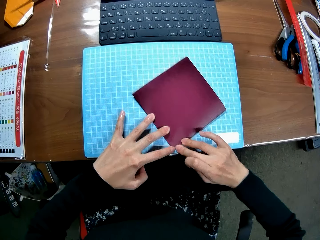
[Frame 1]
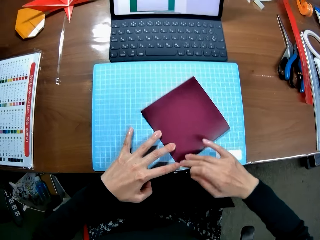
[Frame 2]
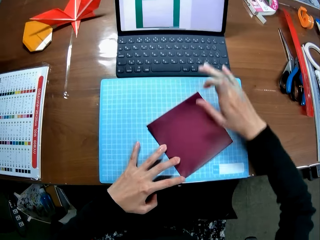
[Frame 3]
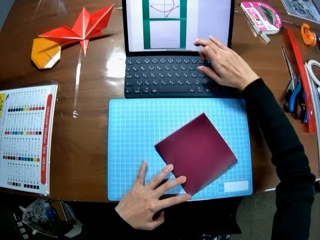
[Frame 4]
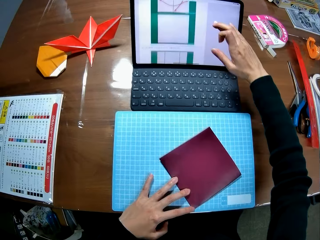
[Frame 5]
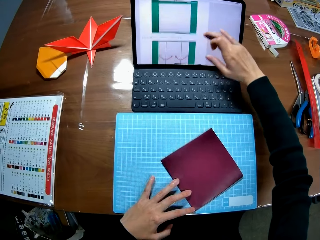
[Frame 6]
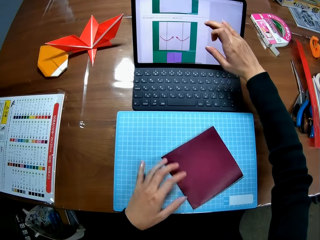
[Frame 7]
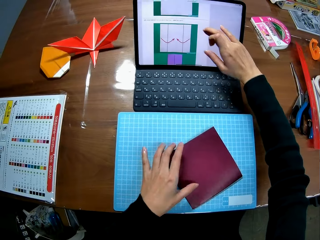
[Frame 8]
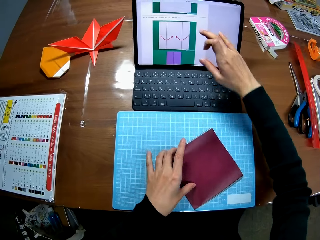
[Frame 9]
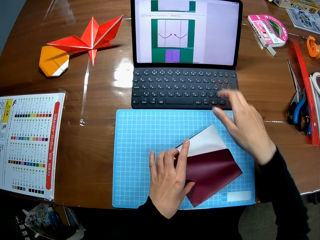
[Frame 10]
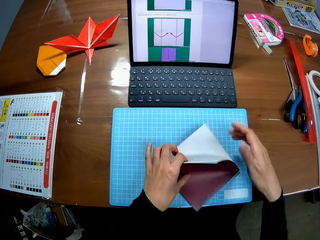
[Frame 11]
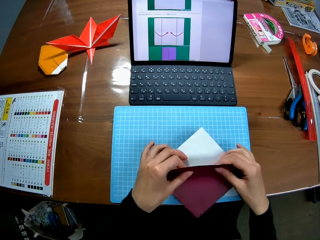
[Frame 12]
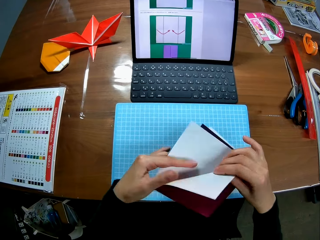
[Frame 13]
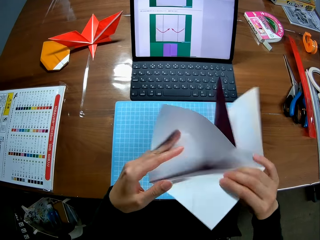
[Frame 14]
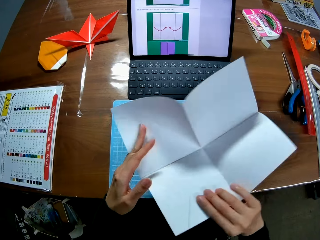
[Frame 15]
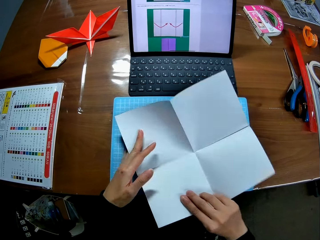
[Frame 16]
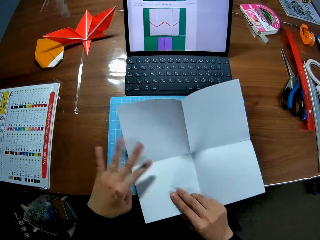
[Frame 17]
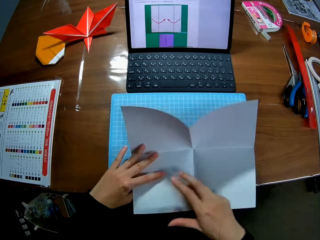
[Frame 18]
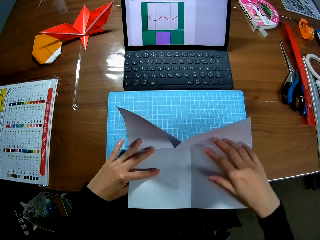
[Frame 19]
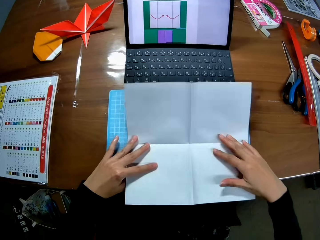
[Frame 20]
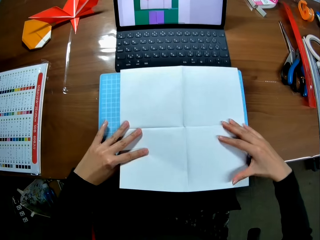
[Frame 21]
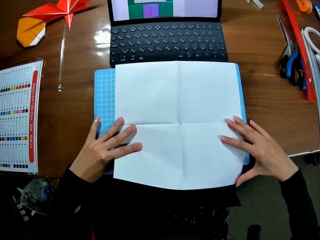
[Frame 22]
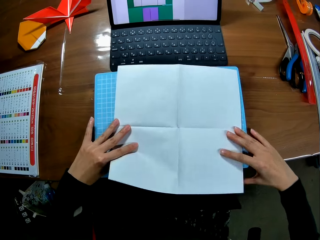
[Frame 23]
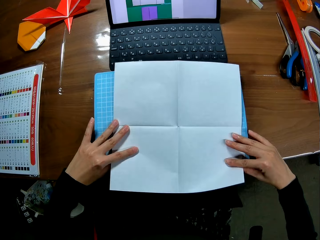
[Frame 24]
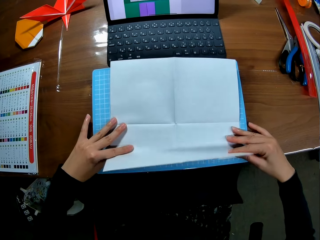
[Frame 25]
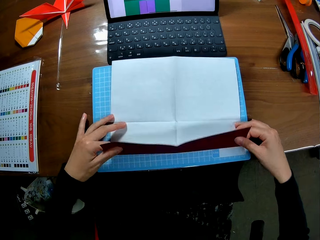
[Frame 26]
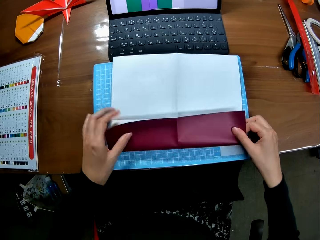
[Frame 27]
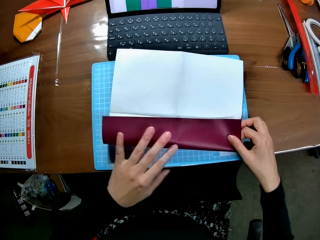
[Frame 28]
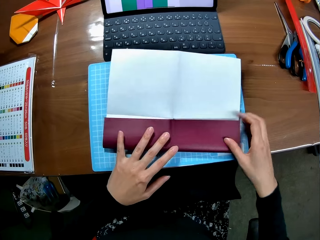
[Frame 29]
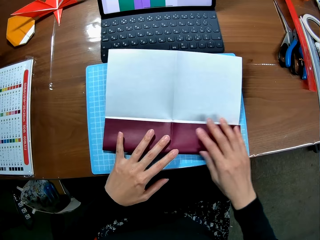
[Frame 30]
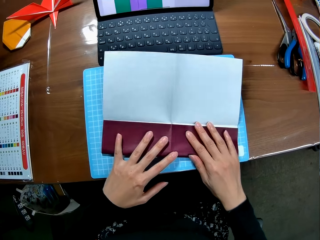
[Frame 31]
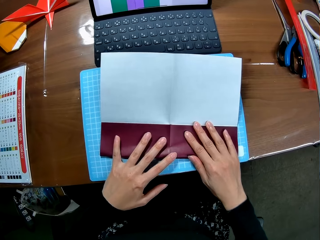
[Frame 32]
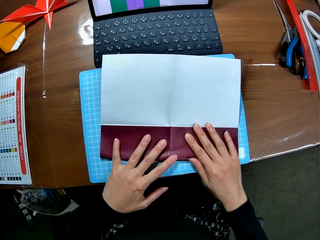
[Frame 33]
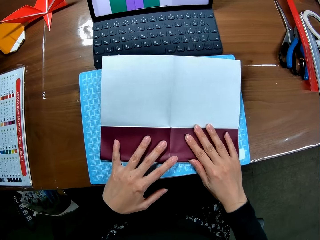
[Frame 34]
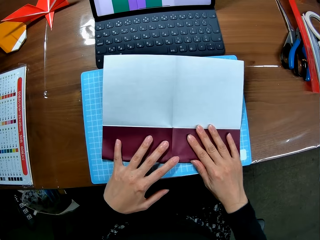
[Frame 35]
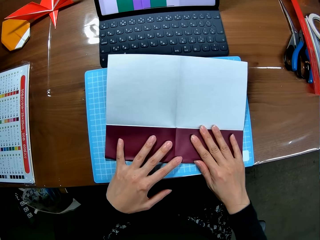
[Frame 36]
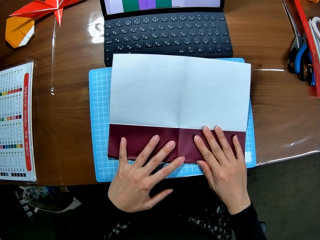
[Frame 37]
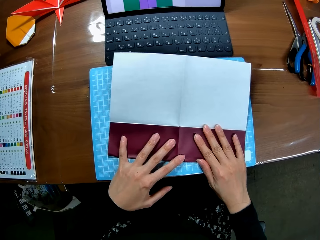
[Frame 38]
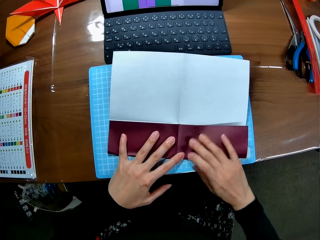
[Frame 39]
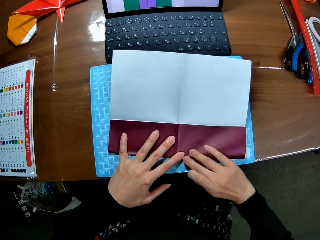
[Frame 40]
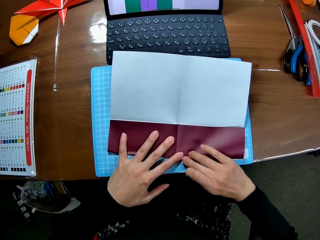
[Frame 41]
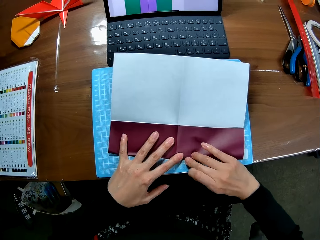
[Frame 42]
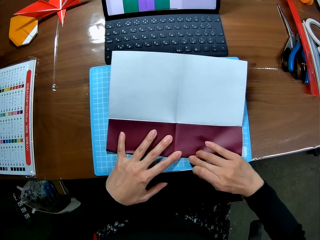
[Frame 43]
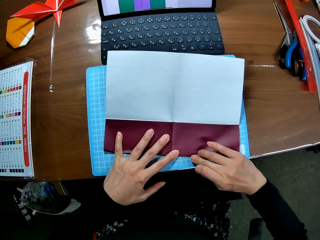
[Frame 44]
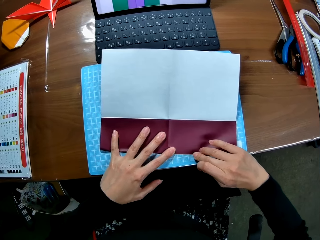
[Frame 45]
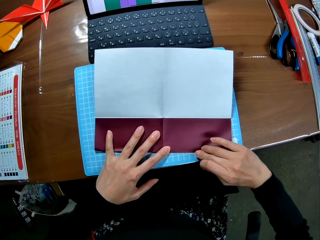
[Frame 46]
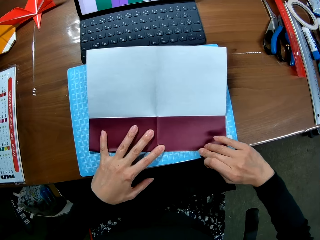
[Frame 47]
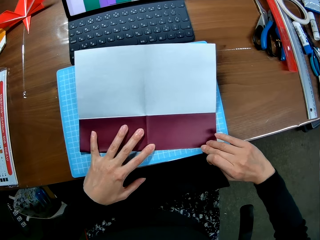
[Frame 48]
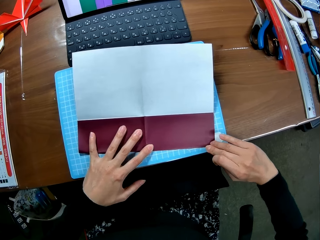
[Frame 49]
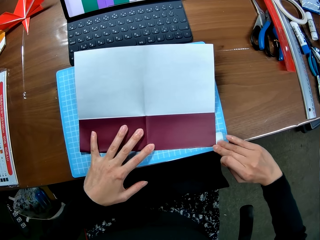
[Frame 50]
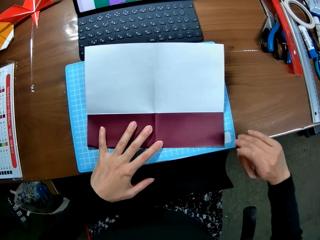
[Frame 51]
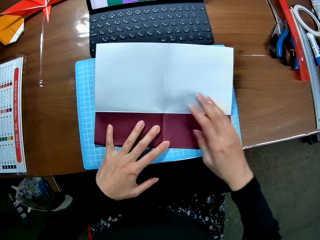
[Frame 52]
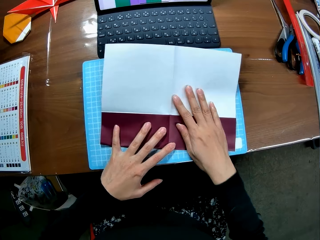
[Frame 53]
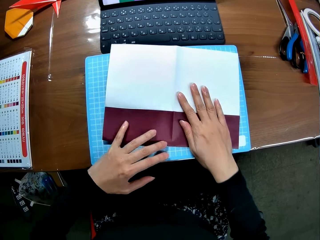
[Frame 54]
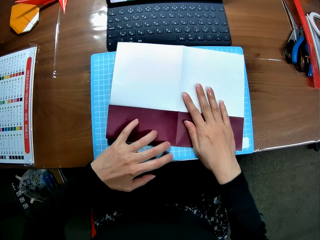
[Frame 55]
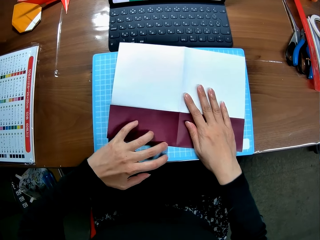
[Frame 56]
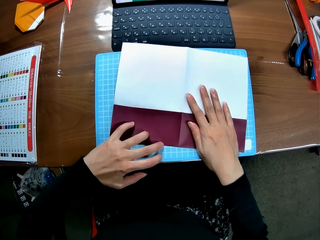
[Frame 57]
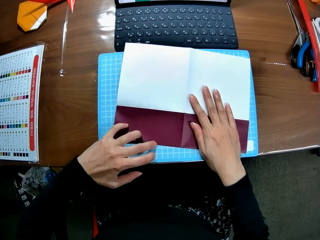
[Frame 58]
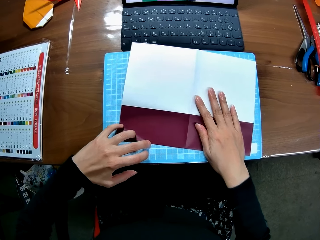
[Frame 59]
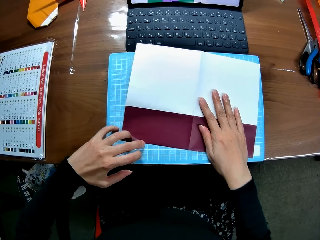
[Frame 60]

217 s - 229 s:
The camera wearer touches the screen. They scroll the laptop. They fold the paper, hold up the paper and put down the paper. They fold the paper and align the paper.

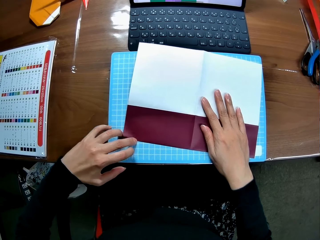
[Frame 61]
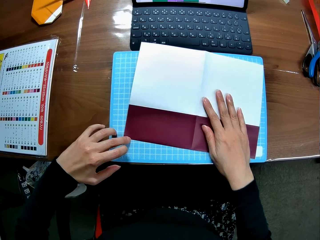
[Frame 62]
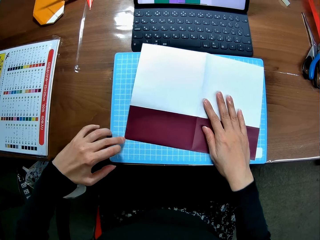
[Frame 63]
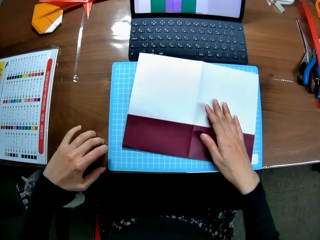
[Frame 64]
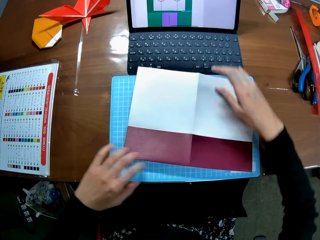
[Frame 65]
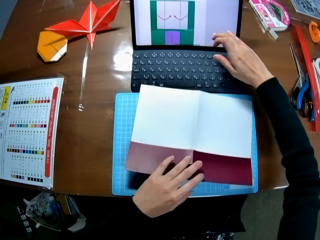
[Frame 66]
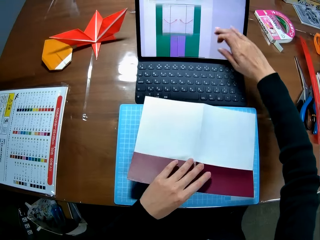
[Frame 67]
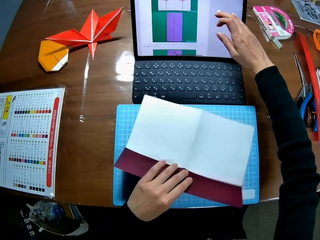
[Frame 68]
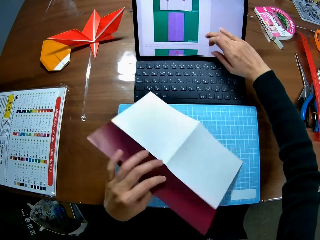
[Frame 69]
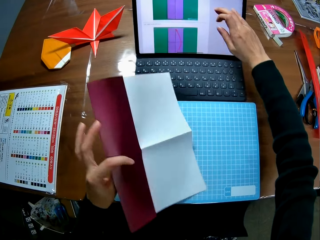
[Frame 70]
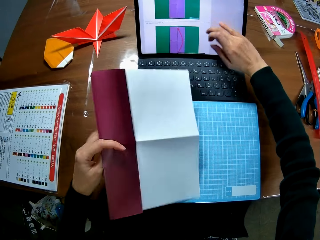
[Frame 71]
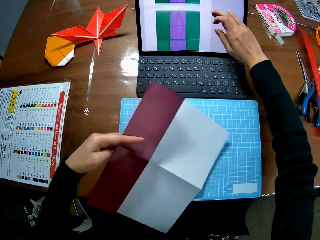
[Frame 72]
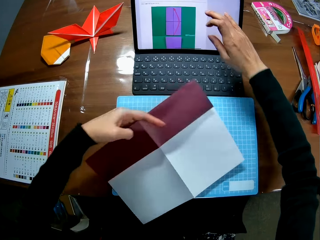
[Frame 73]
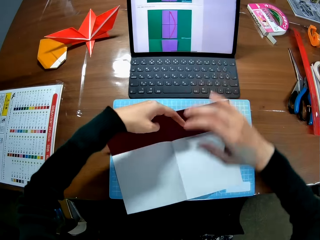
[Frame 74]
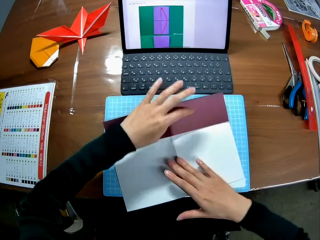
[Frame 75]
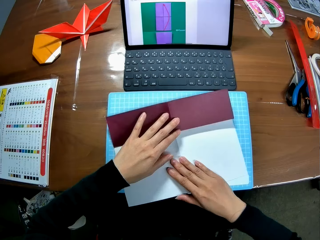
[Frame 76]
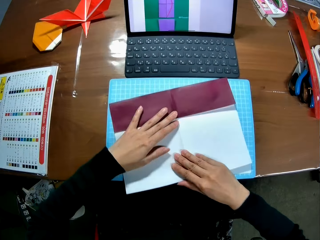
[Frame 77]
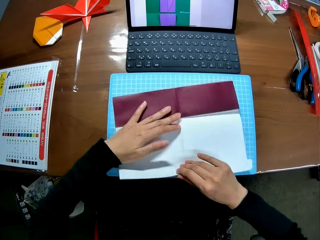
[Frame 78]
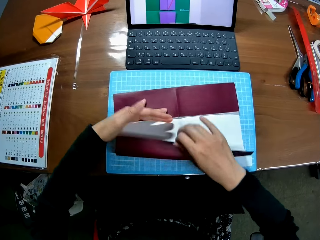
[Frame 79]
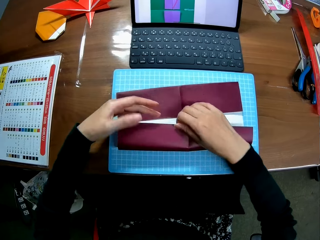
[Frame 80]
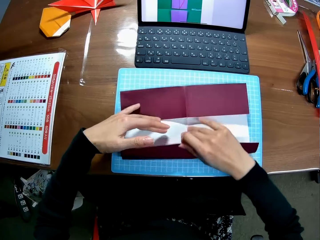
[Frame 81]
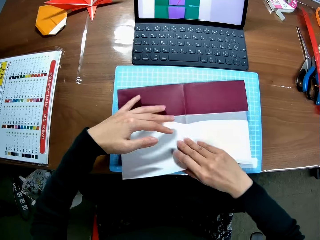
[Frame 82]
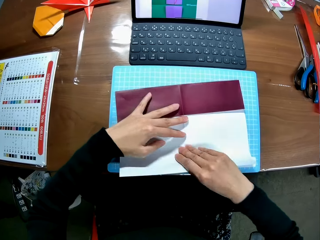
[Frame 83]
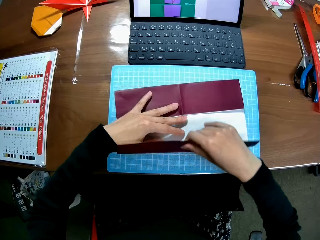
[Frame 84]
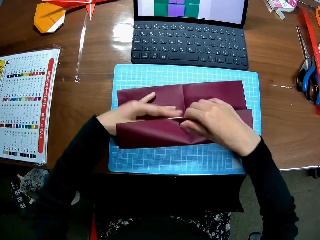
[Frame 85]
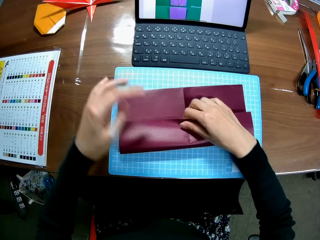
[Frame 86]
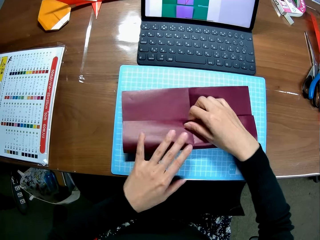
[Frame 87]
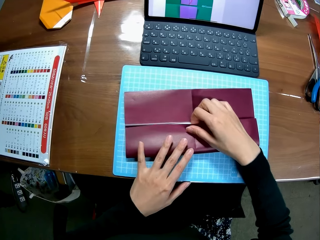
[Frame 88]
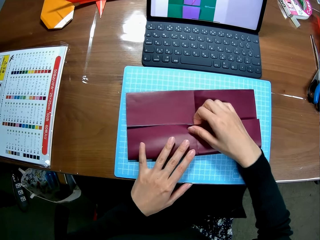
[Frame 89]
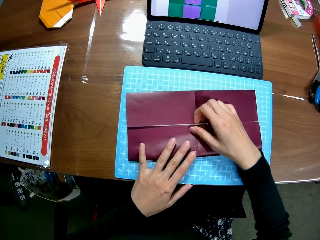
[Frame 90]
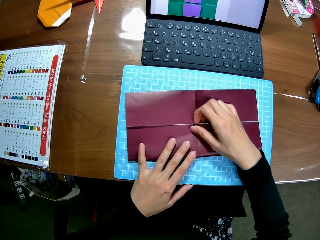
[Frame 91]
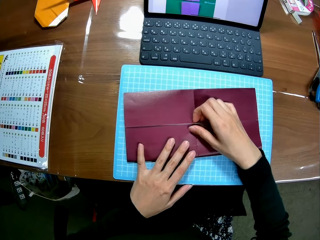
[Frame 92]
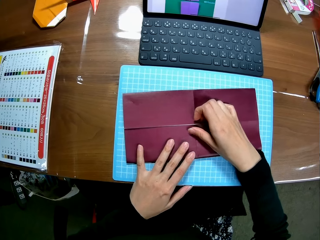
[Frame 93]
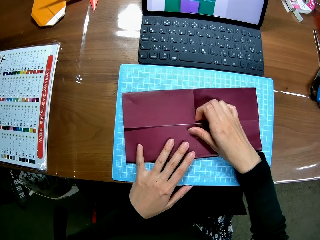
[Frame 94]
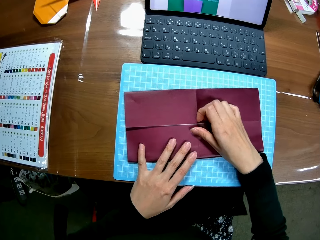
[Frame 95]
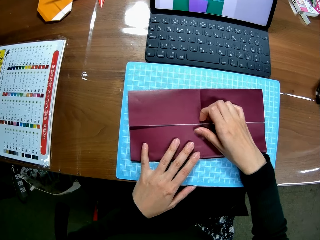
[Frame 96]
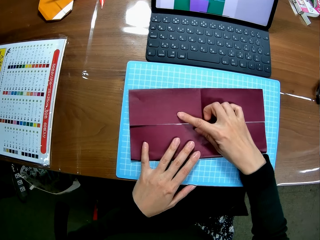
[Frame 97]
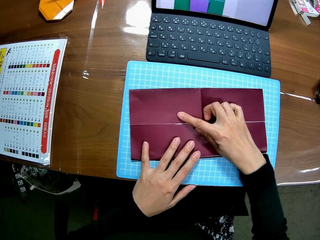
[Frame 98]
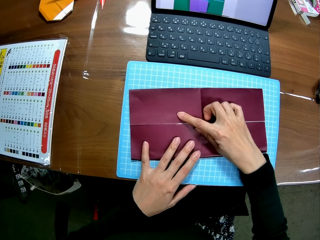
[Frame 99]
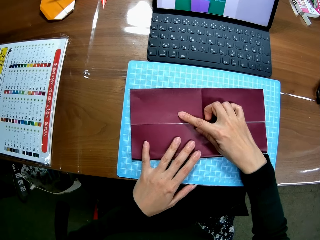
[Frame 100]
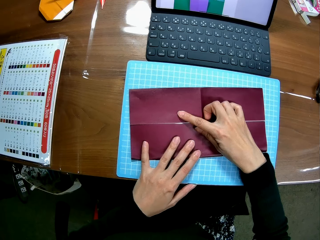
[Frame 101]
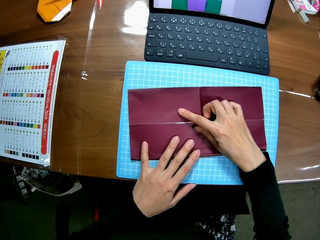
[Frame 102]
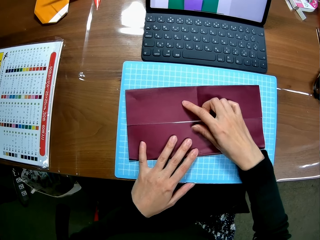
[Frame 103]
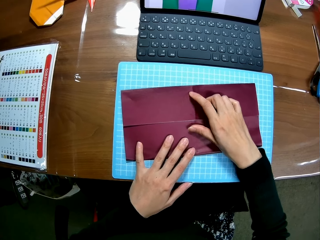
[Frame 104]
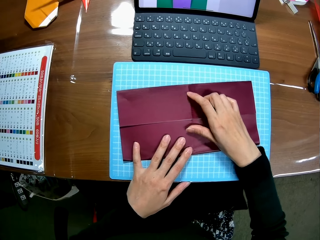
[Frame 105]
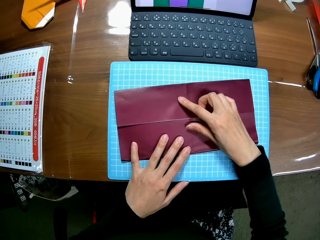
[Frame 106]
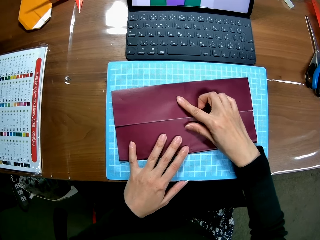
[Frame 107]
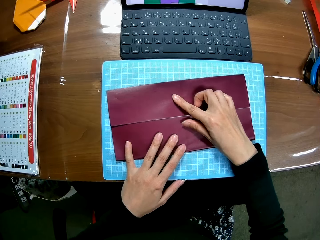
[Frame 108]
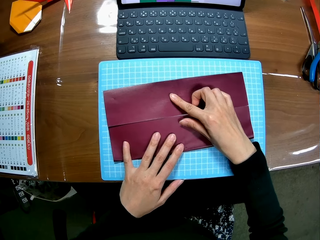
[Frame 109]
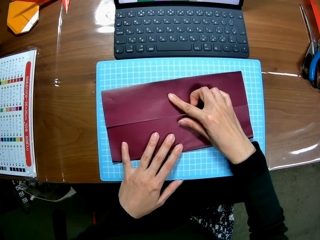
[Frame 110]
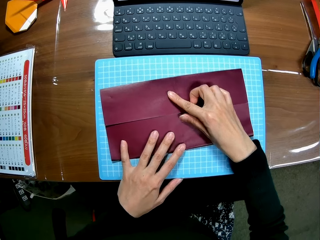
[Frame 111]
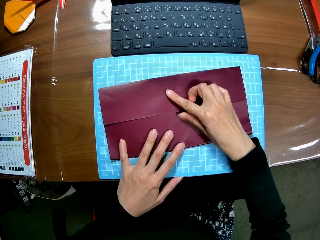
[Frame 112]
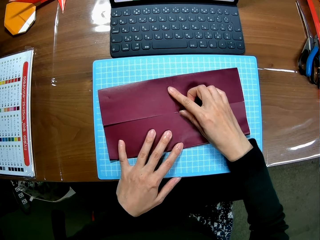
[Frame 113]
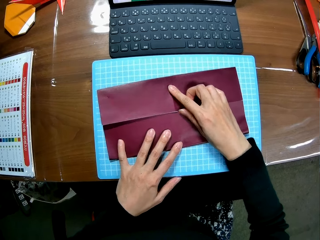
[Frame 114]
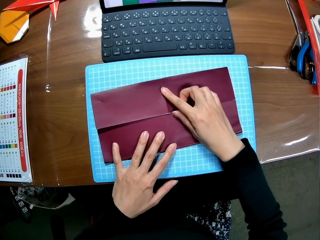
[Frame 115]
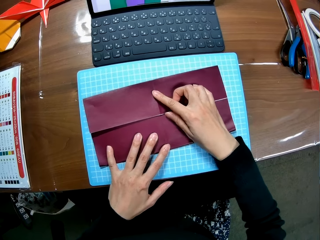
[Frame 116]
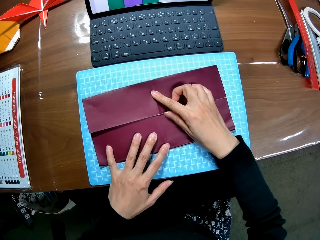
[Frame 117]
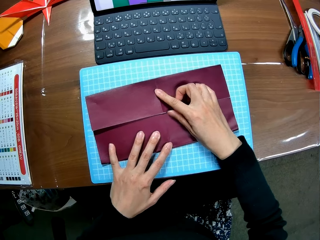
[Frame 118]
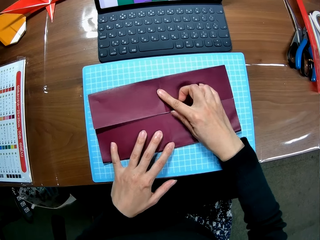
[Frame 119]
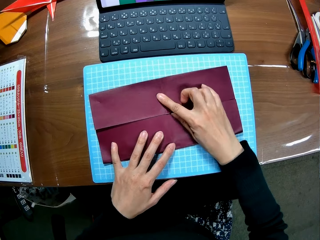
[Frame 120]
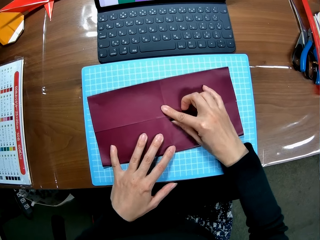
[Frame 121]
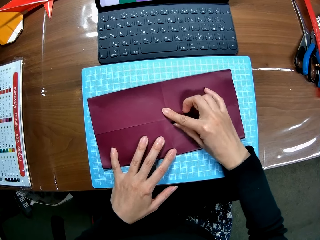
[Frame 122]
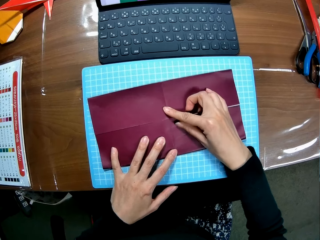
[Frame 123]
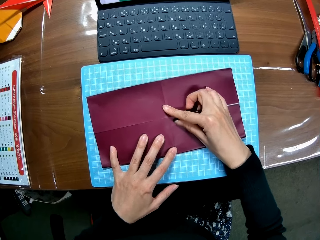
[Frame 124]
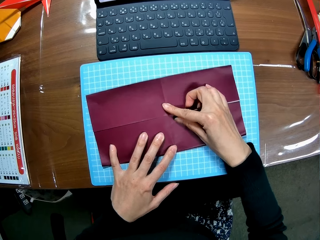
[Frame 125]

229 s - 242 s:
The camera wearer touches the screen. They scroll the laptop. They turn the paper and fold the paper.
